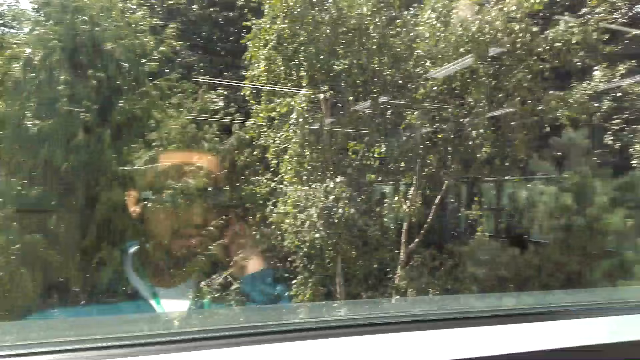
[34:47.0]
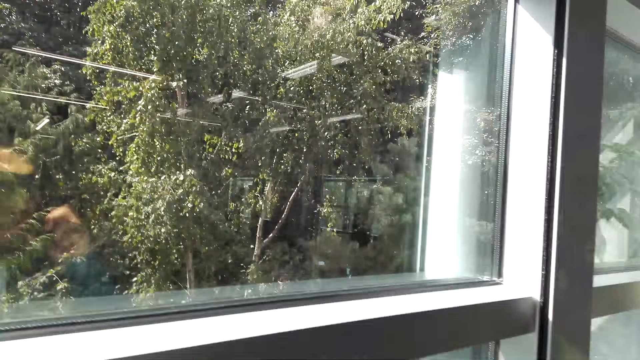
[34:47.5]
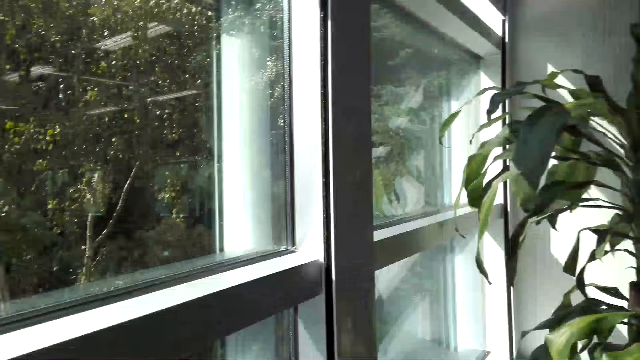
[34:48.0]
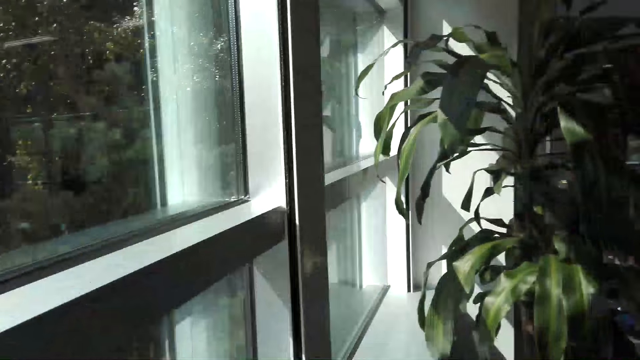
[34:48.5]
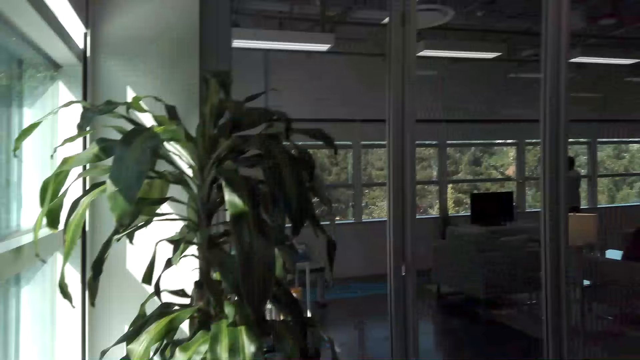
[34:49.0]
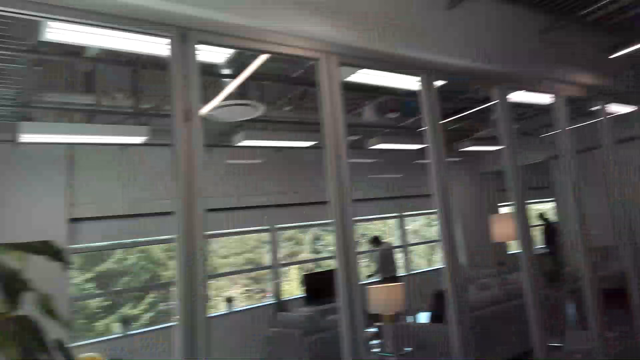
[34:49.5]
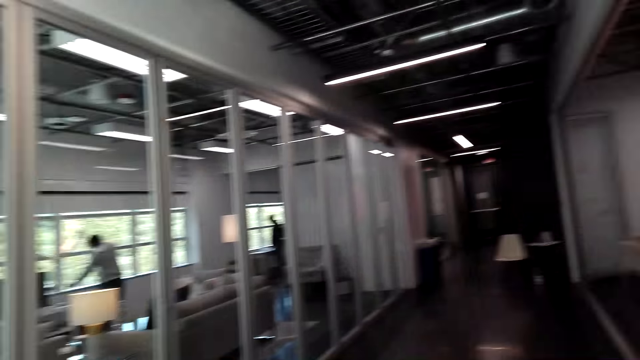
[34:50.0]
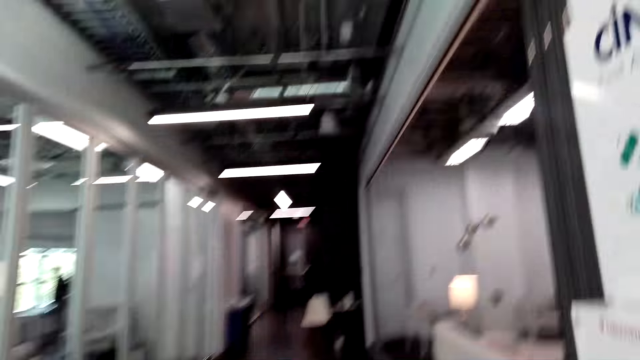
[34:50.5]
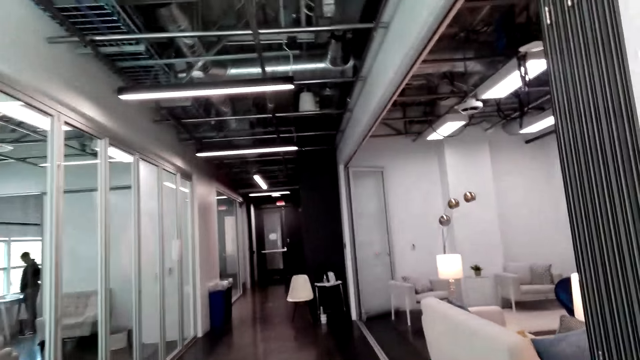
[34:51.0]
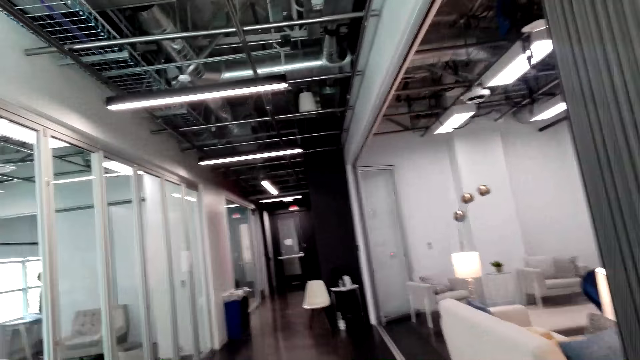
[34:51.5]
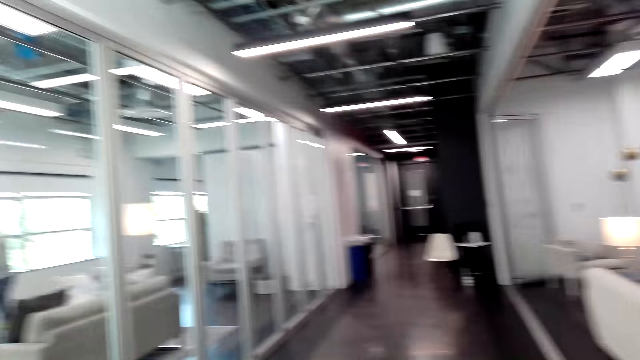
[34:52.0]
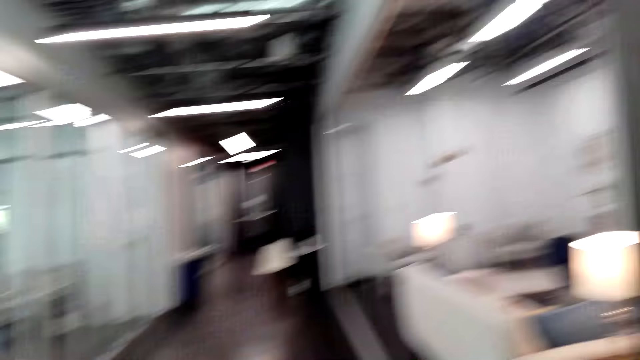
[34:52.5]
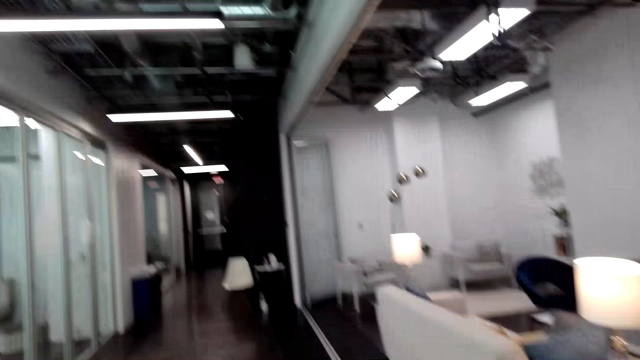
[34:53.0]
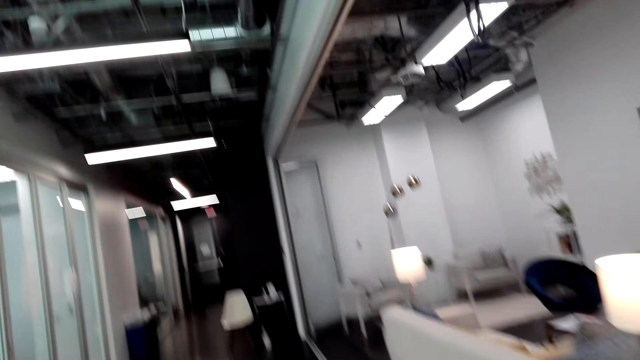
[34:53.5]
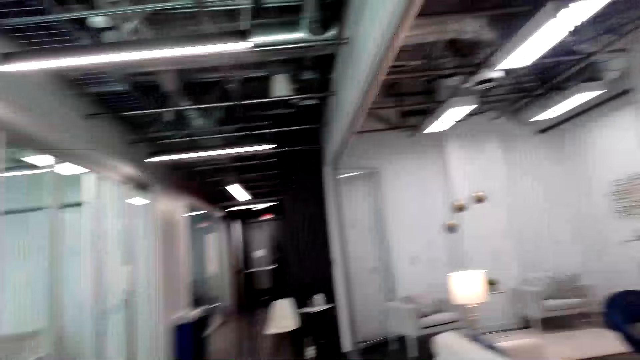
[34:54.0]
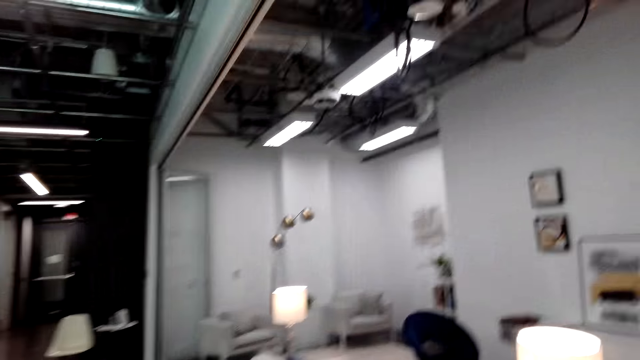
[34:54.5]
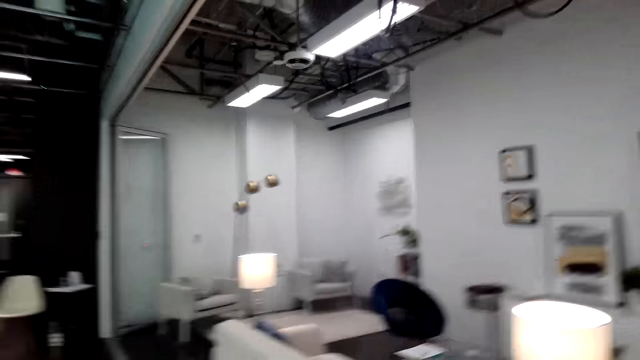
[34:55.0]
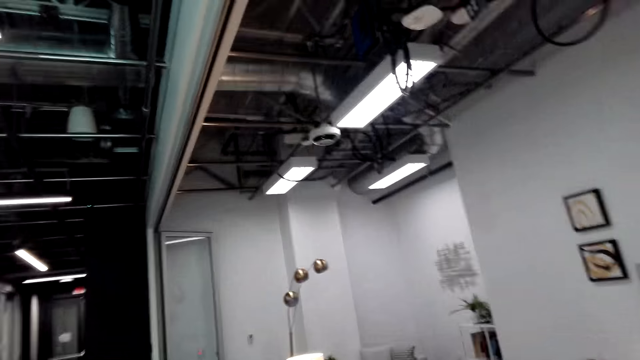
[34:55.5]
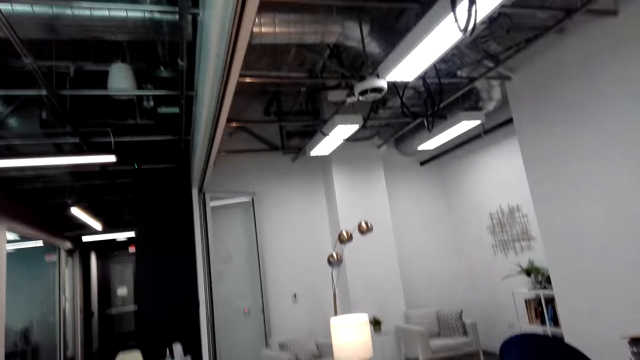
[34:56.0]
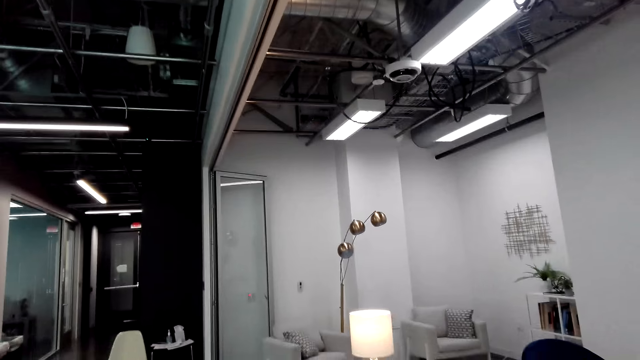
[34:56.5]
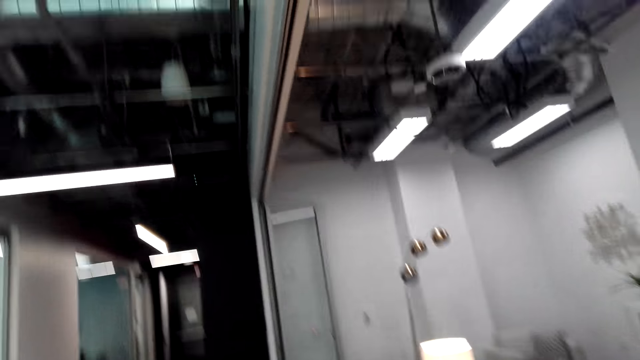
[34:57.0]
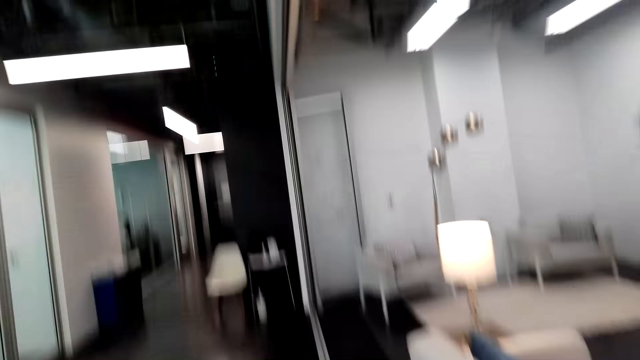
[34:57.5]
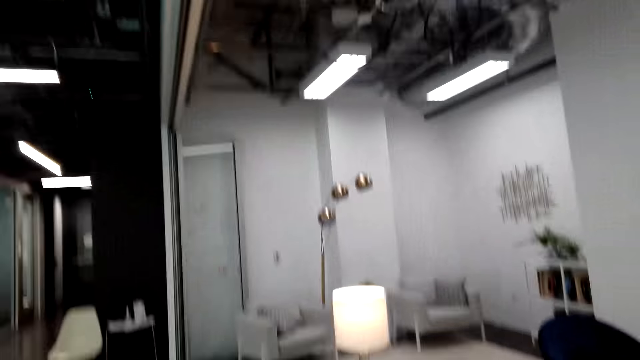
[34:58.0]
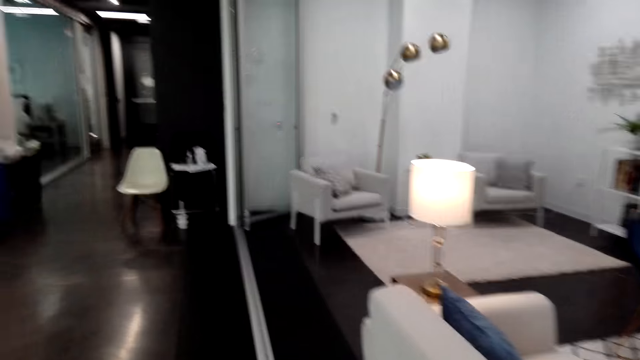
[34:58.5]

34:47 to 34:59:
The camera wearer talks on the cellphone. They turn around. They walk on the corridor. They talk on the cellphone. They enter the room. They talk on the cellphone.

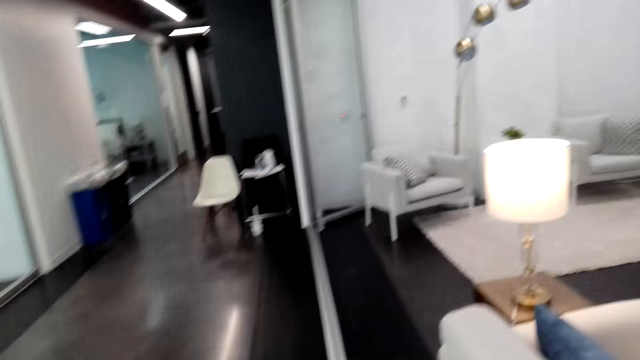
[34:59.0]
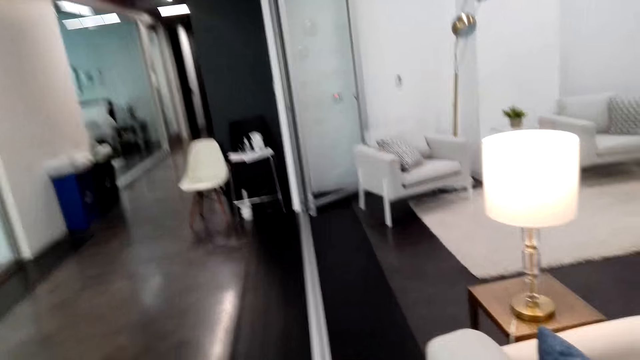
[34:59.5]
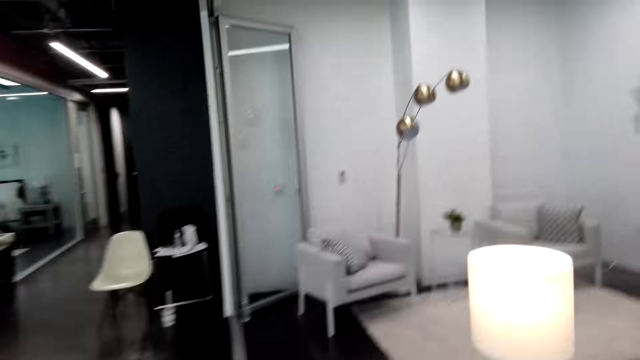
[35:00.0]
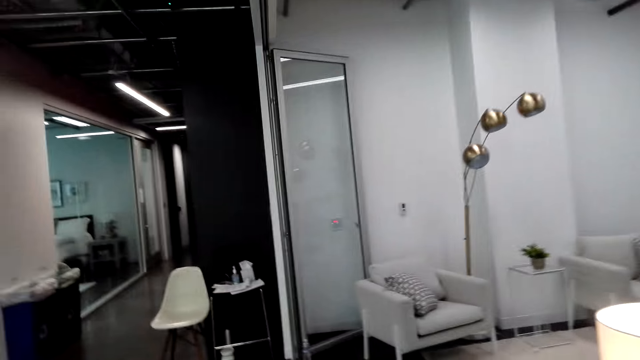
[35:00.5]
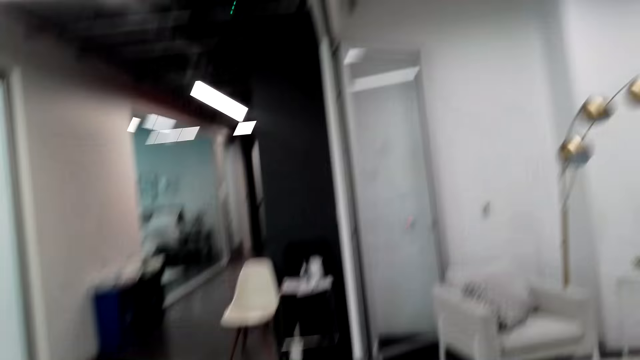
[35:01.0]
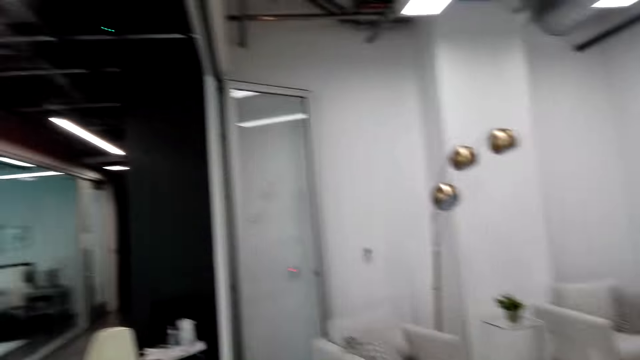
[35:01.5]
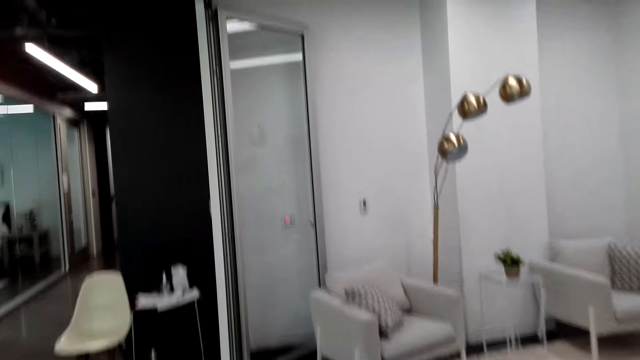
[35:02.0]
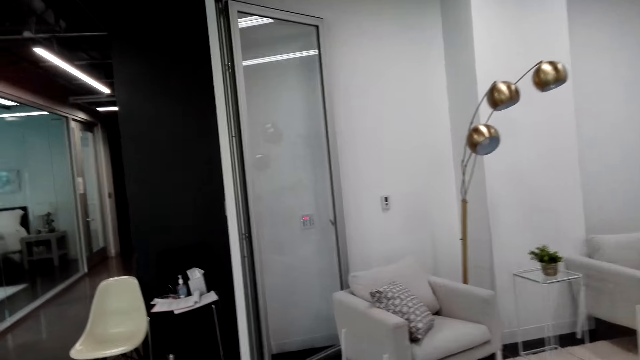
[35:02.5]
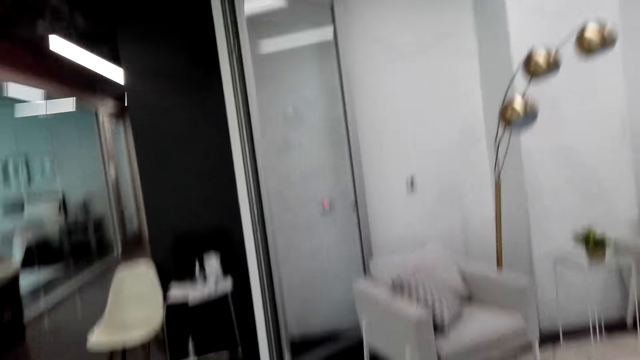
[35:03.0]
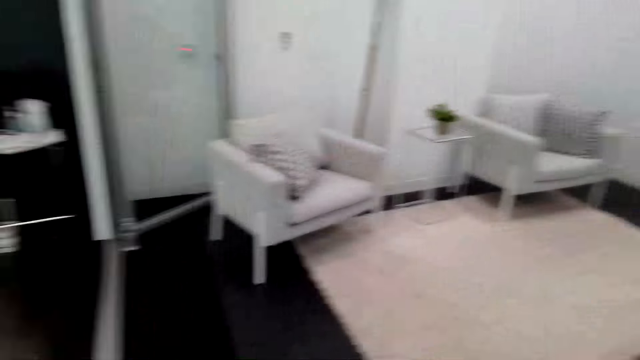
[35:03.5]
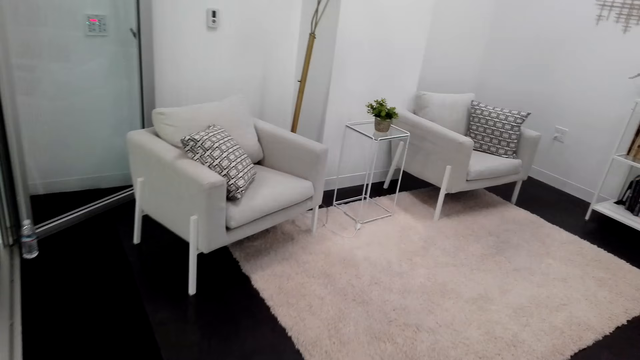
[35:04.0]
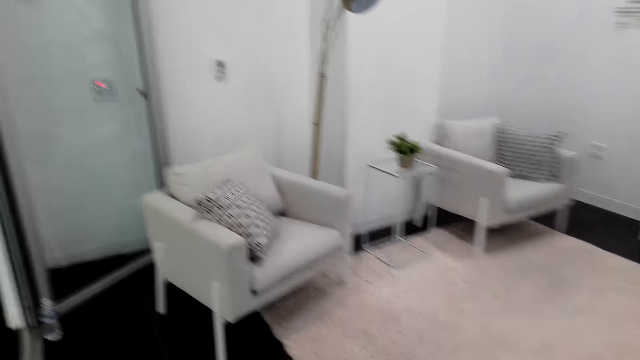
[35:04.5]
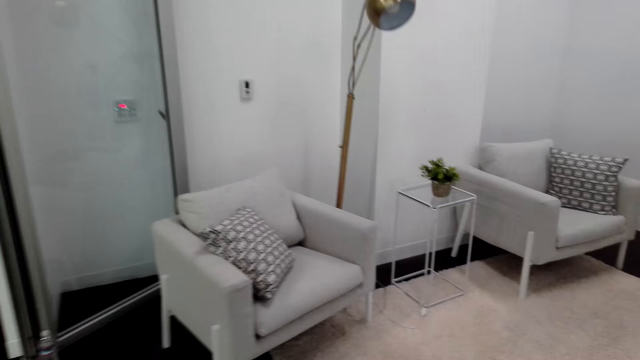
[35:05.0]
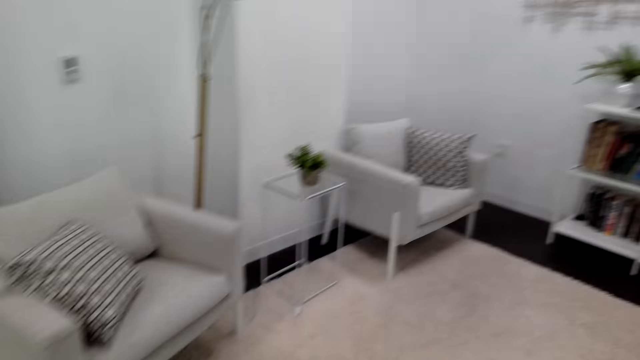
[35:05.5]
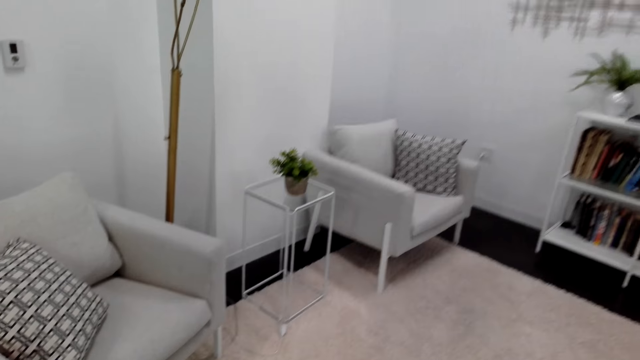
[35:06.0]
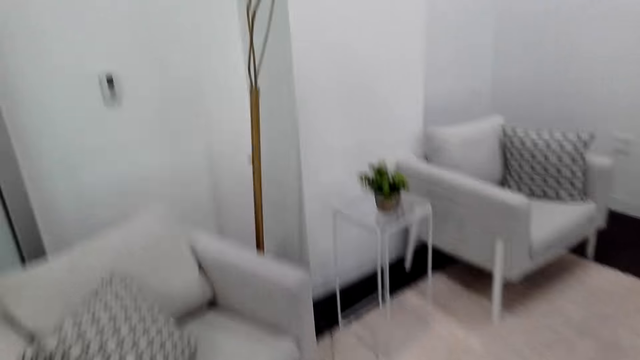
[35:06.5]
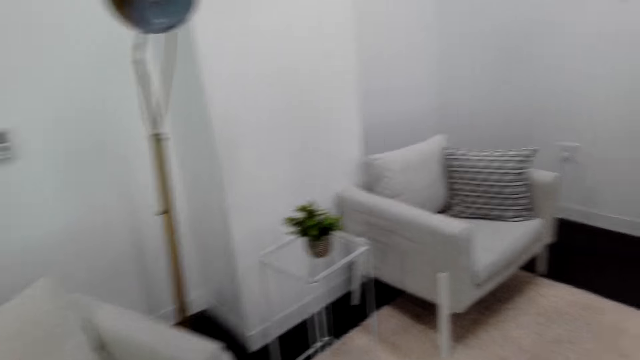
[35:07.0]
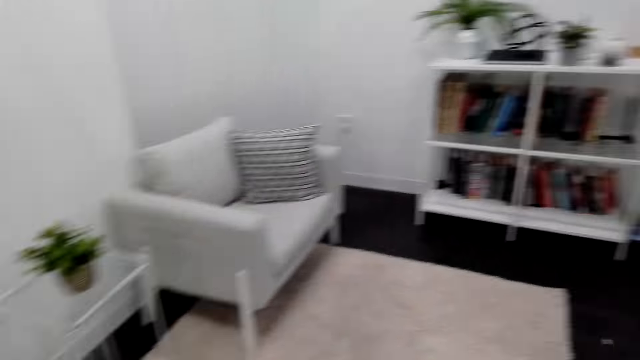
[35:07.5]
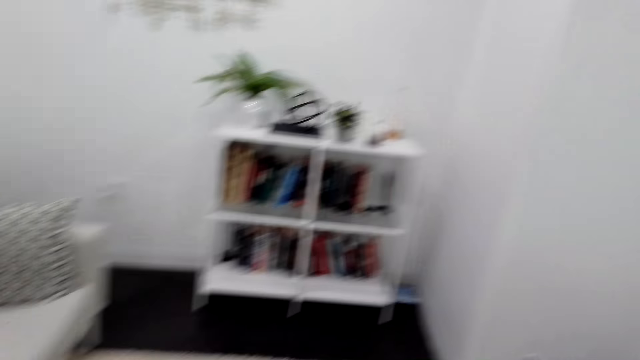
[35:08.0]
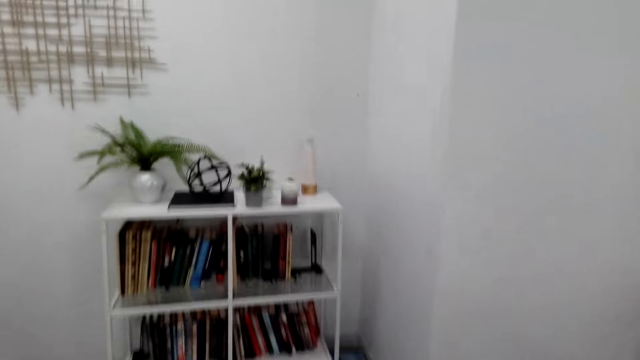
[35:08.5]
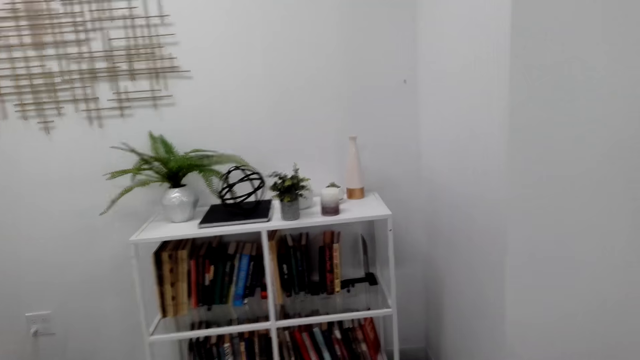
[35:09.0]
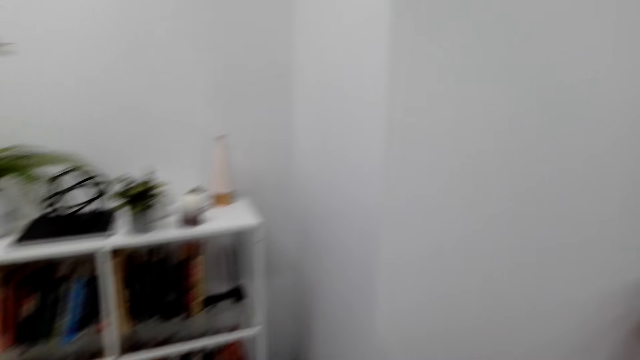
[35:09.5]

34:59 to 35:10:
The camera wearer walks towards the bookshelf. They talk on the cellphone.
